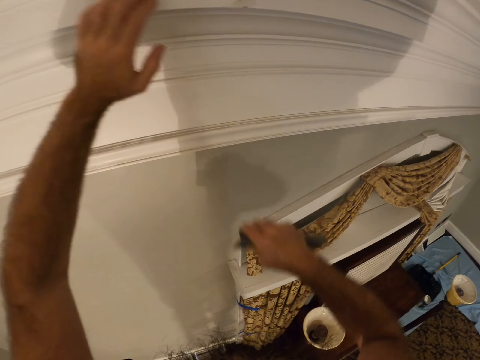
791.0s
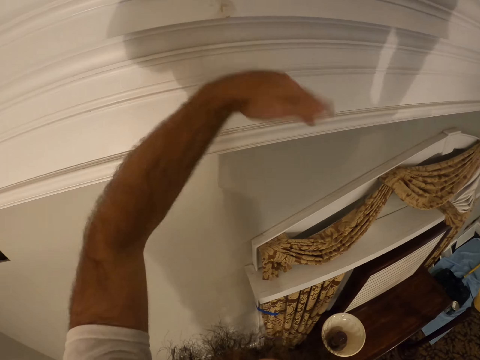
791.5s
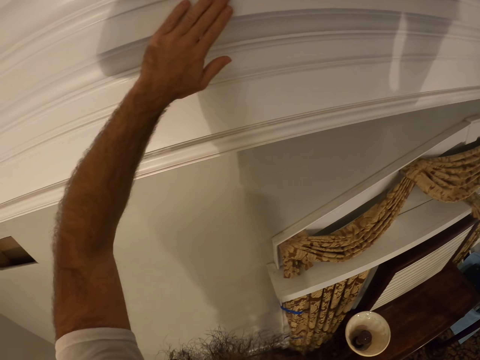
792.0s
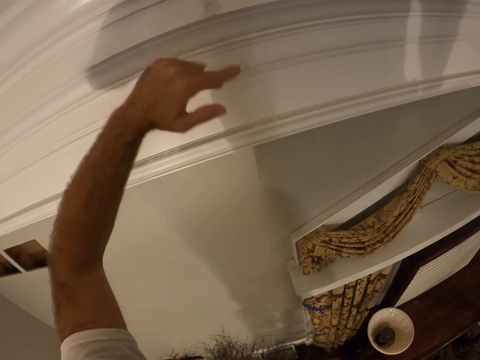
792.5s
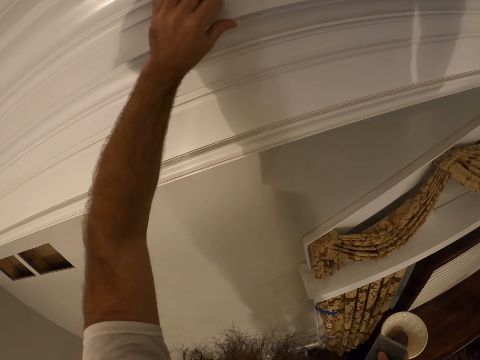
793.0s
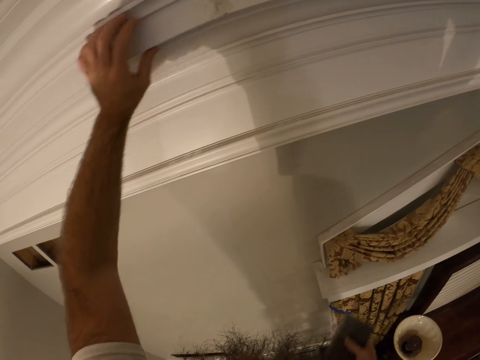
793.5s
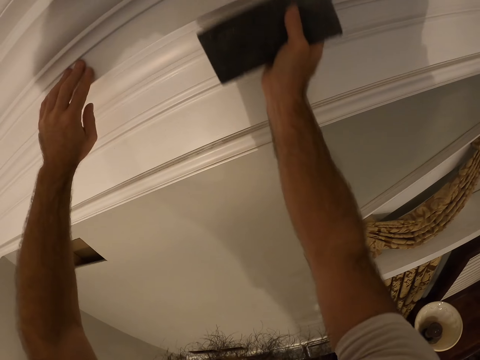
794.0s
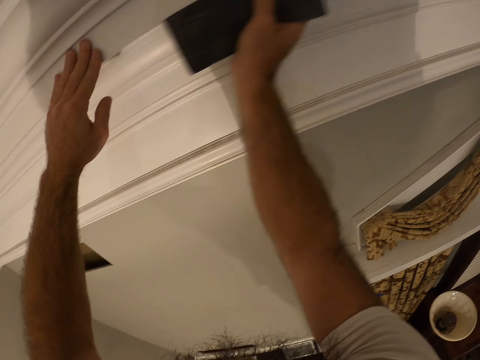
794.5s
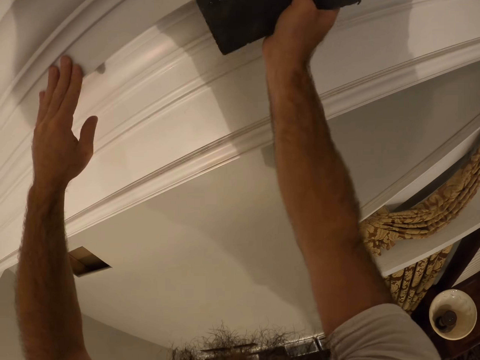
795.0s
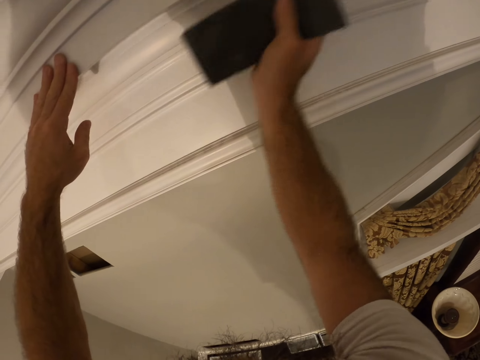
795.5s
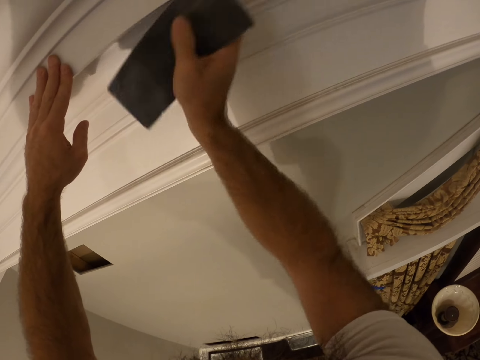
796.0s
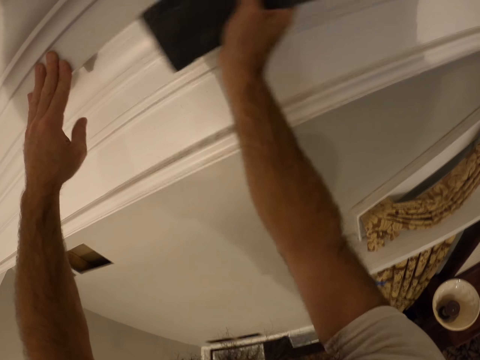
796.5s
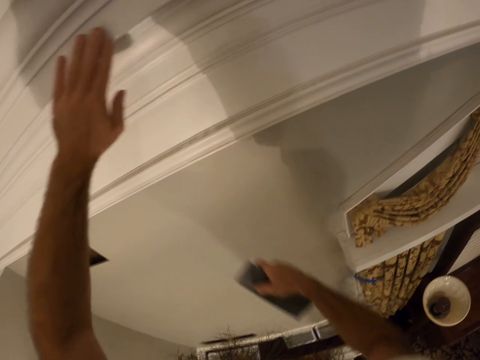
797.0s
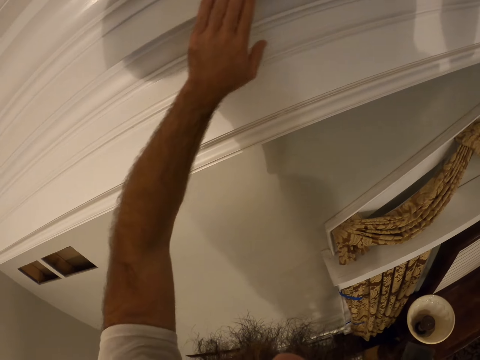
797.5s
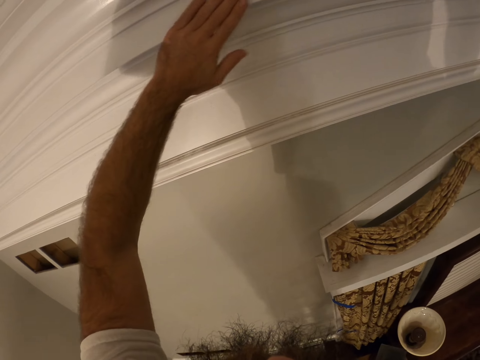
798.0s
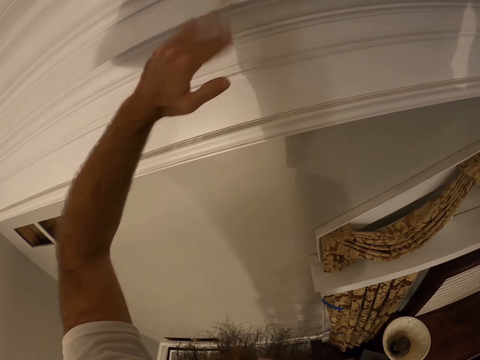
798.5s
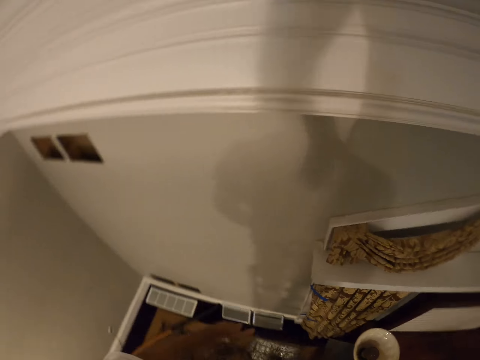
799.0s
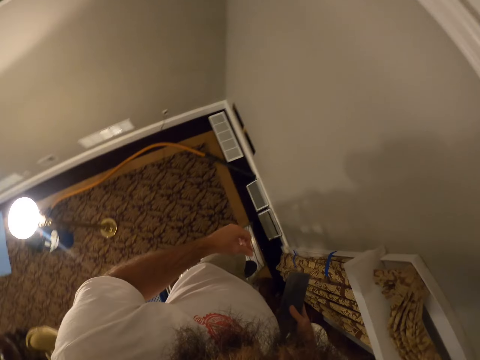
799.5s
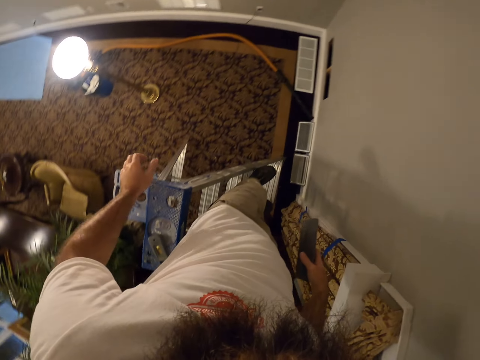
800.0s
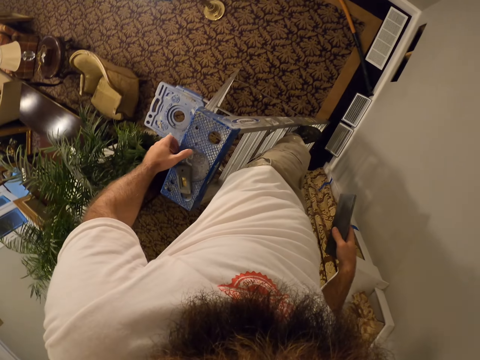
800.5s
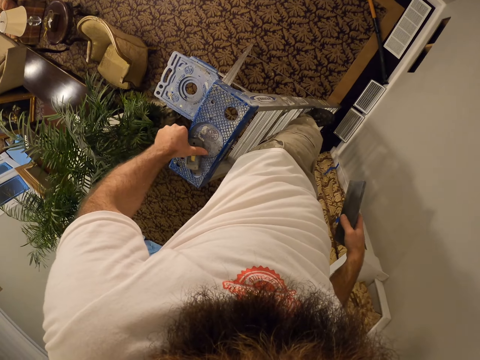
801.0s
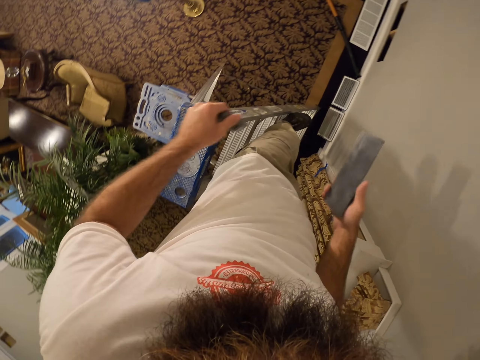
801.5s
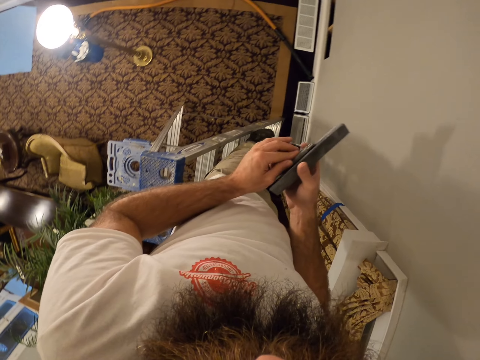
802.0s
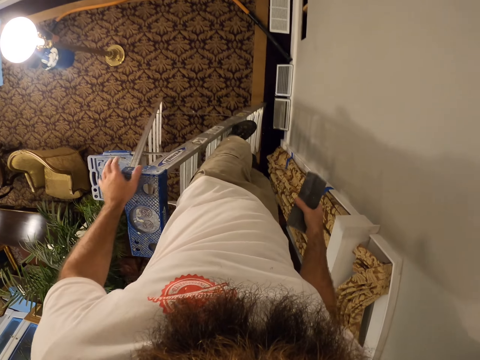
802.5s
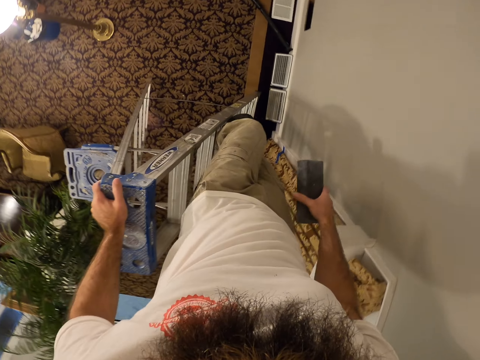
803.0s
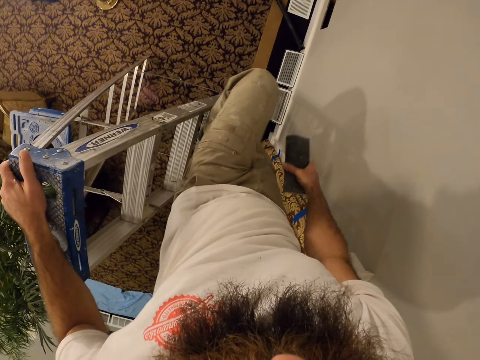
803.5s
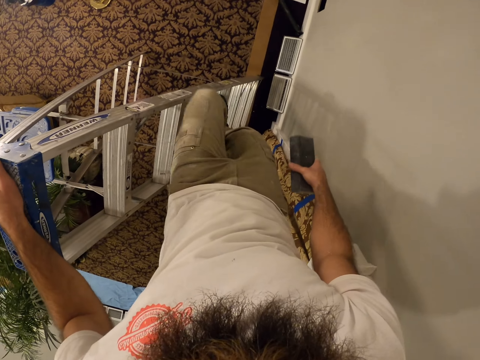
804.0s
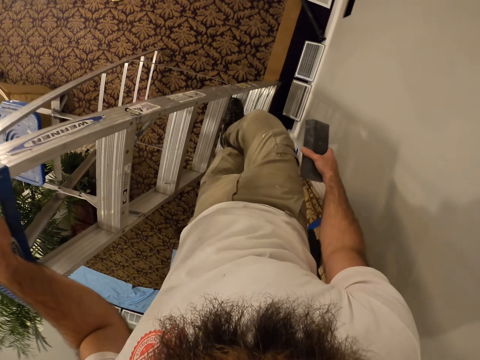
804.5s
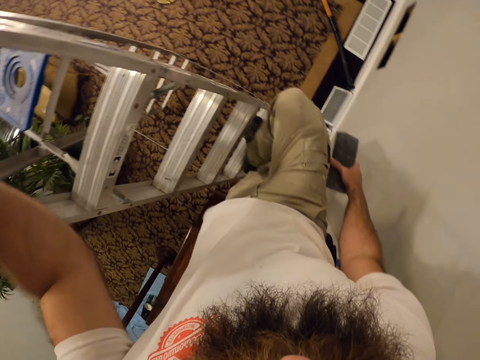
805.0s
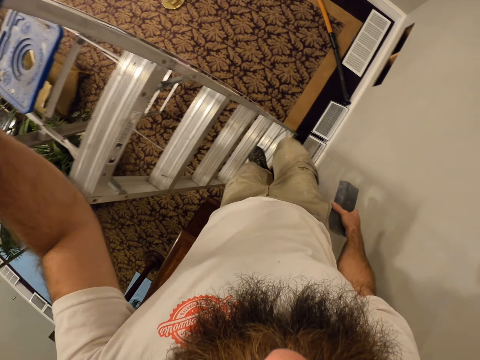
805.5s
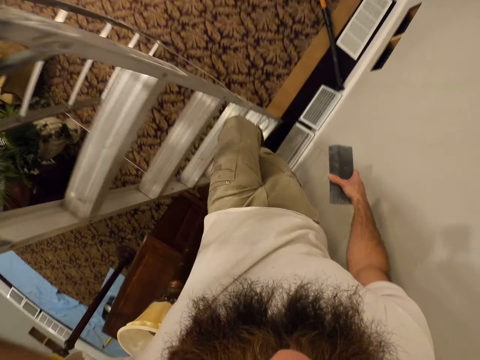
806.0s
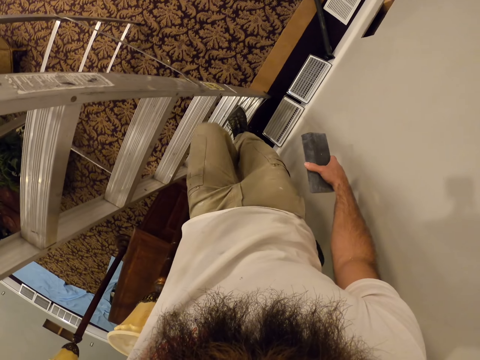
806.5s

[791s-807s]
The camera wearer wipes the ceiling finishing with his left hand. He files the ceiling finishing with the metal bar in his right hand. He wipes the ceiling finishing with his left hand. He picks up the scraper or scrubber from the ladder with his left hand. He puts the scrubber on the right hand. He descends from the ladder.

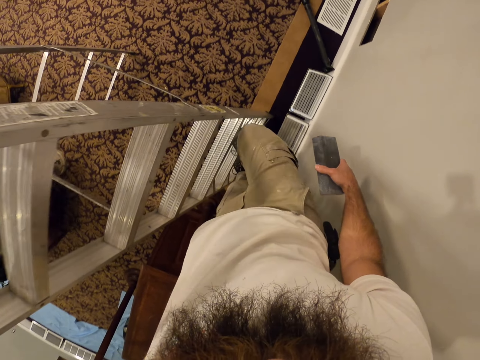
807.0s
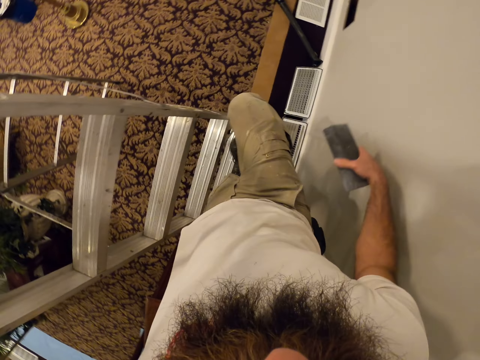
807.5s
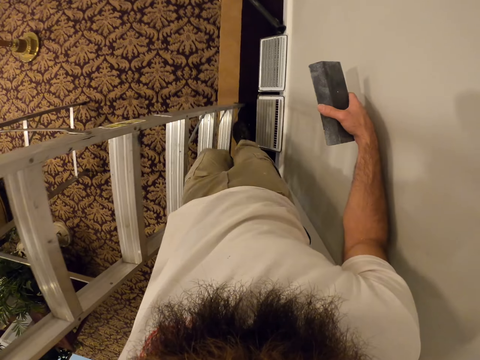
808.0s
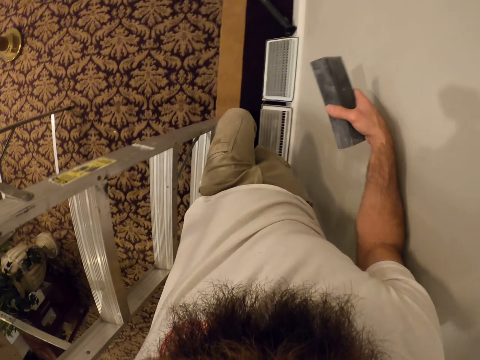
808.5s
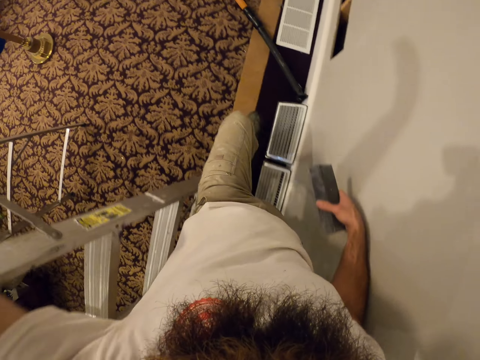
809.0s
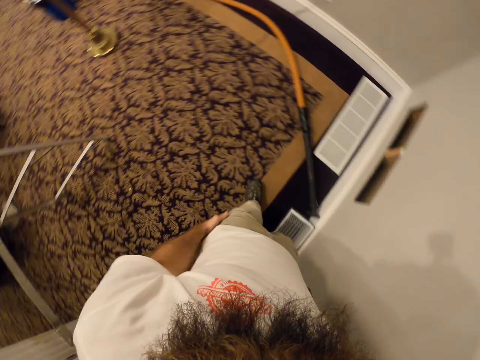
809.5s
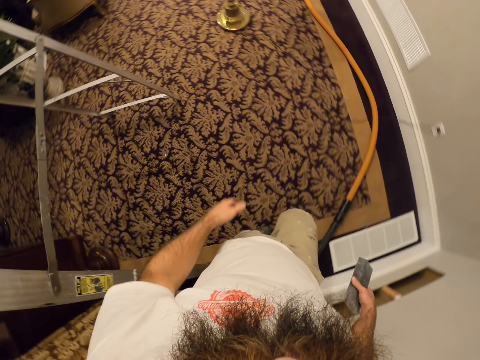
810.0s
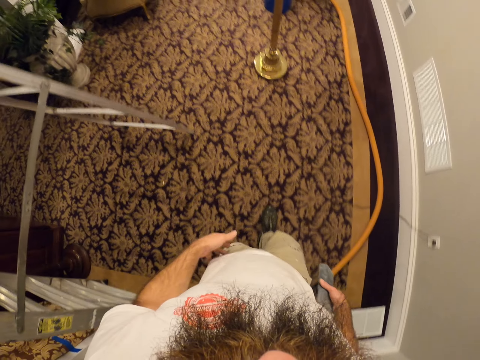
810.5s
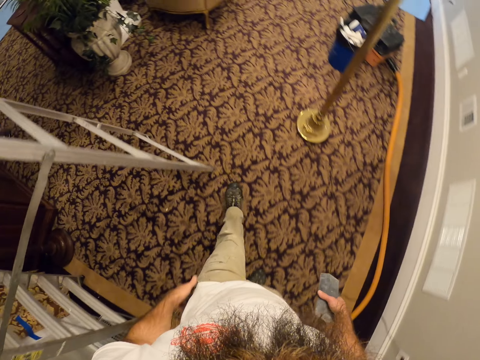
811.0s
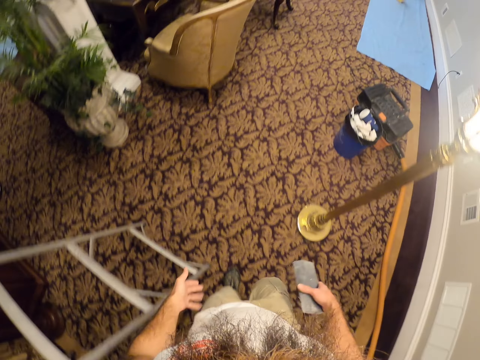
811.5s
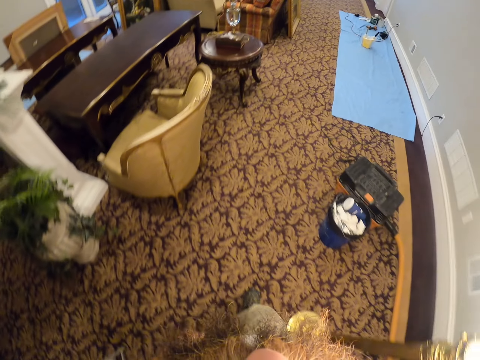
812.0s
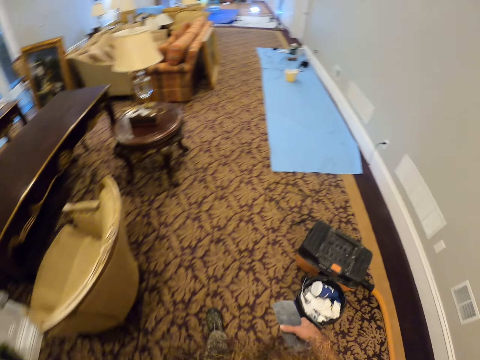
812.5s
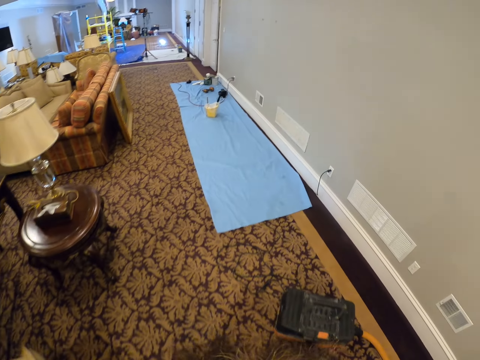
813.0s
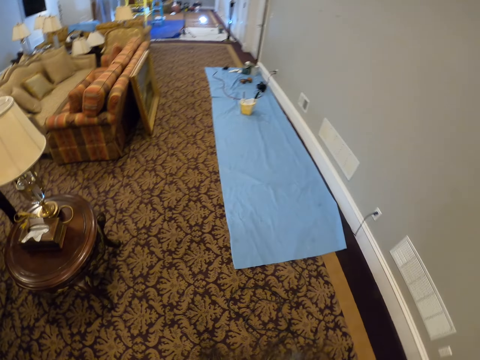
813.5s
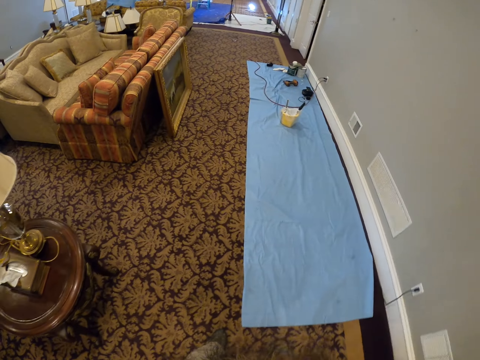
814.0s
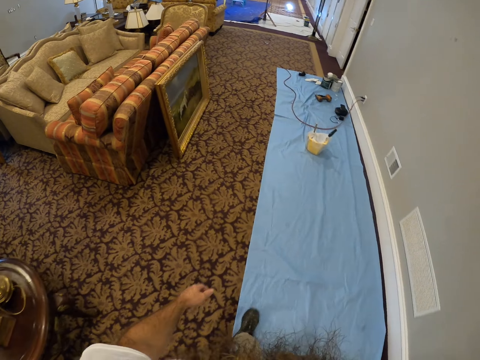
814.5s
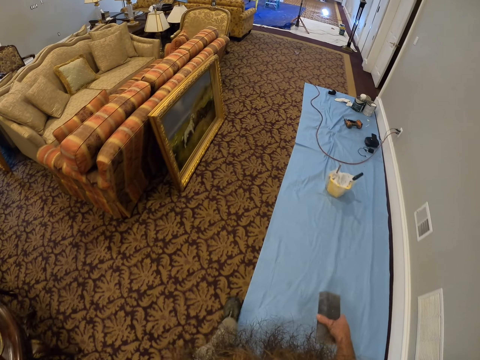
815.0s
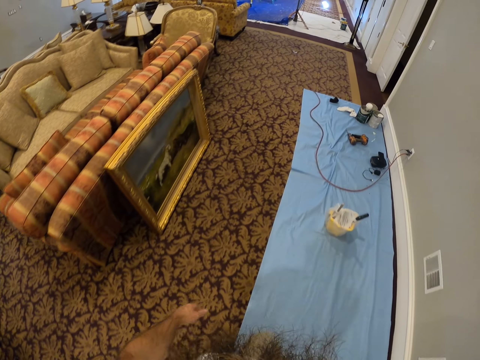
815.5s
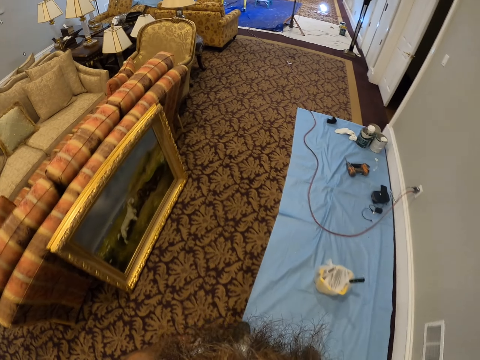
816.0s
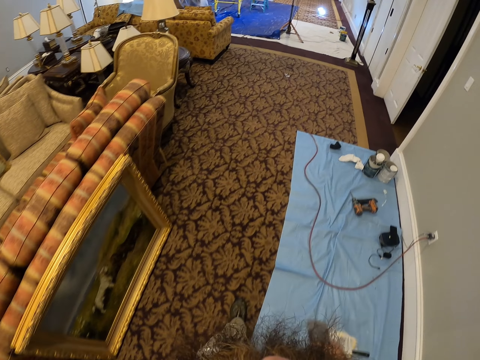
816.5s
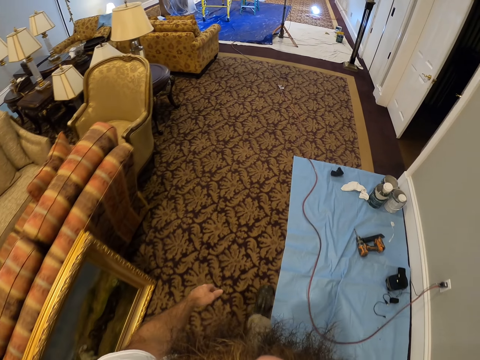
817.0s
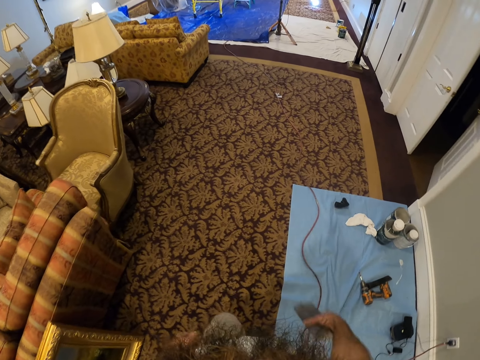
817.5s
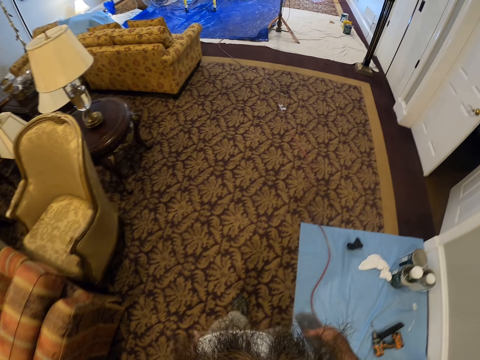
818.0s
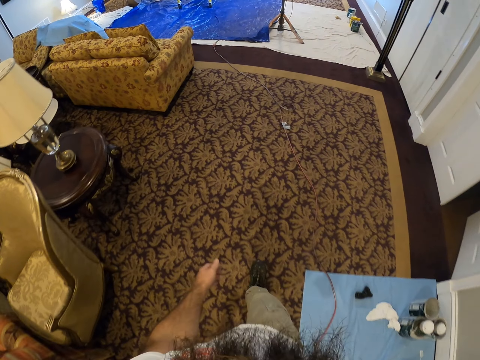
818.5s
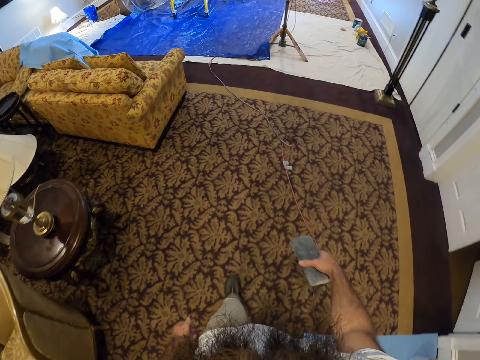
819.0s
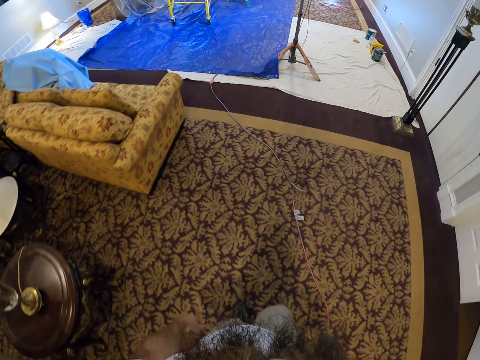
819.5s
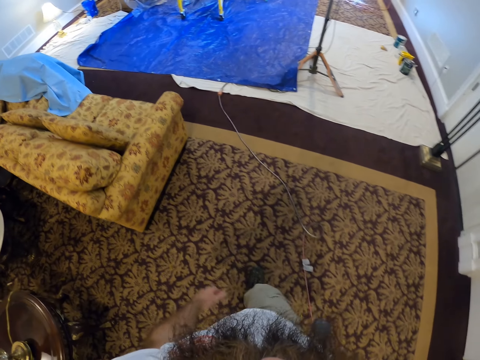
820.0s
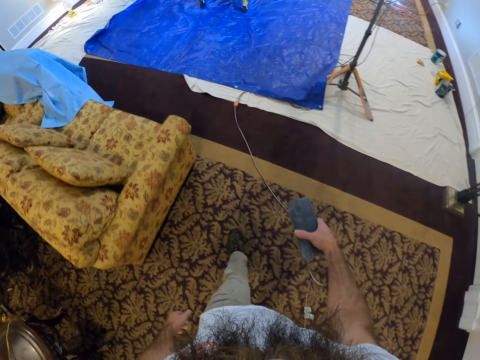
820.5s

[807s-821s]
The camera wearer walks around.
